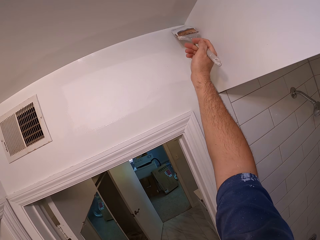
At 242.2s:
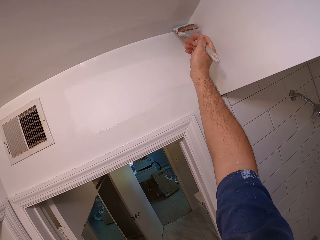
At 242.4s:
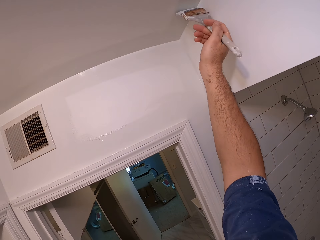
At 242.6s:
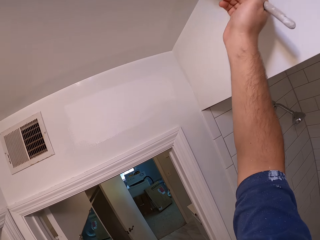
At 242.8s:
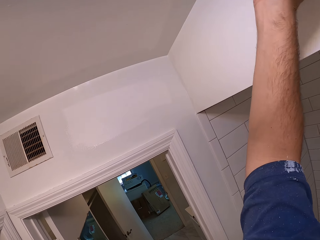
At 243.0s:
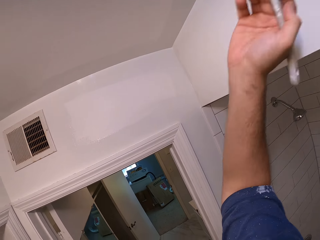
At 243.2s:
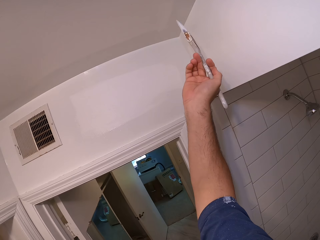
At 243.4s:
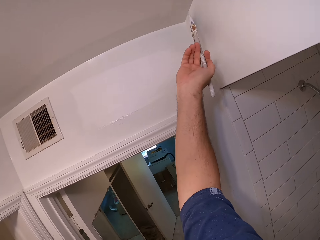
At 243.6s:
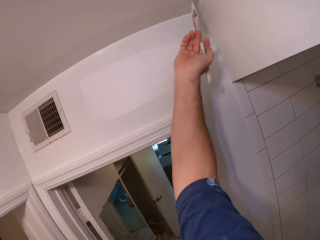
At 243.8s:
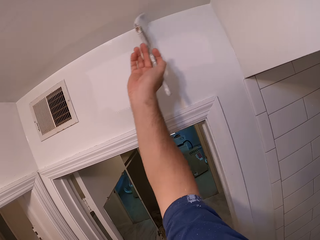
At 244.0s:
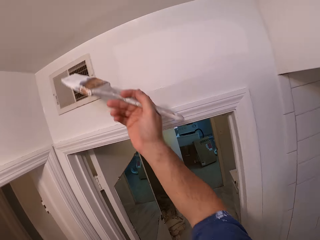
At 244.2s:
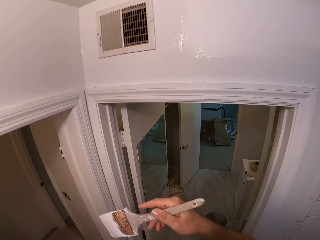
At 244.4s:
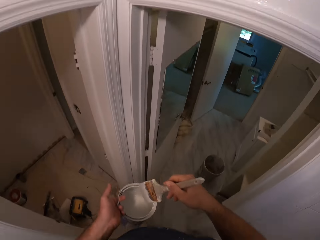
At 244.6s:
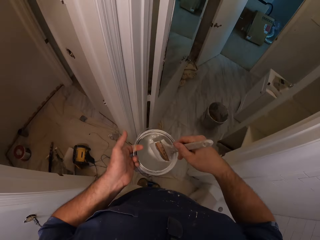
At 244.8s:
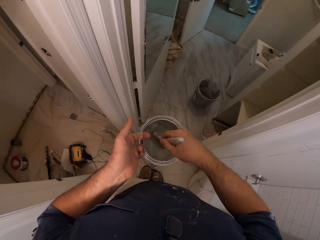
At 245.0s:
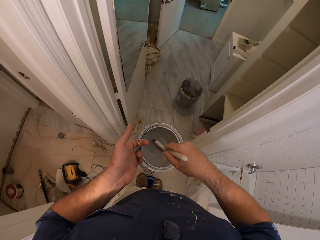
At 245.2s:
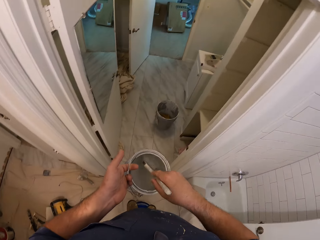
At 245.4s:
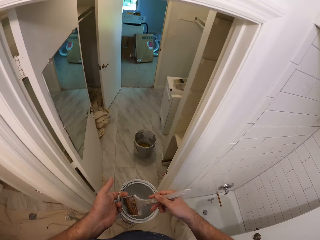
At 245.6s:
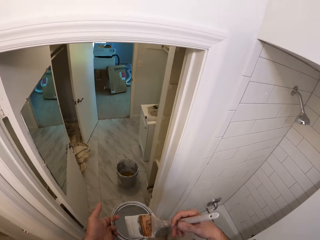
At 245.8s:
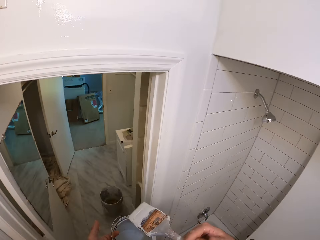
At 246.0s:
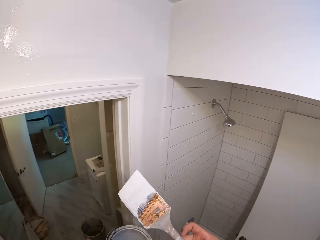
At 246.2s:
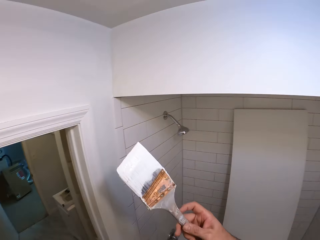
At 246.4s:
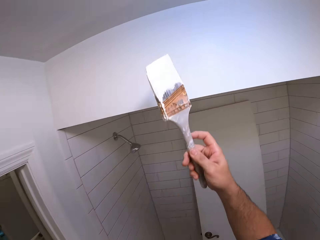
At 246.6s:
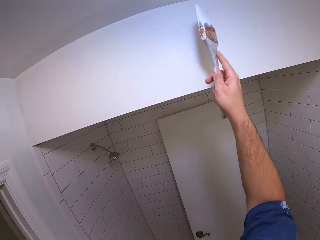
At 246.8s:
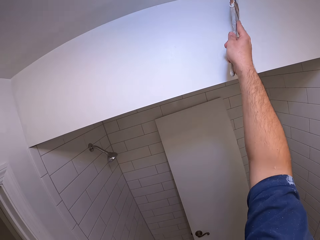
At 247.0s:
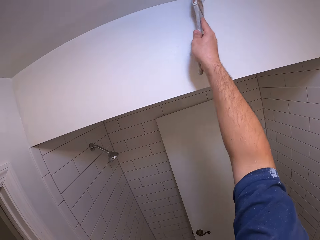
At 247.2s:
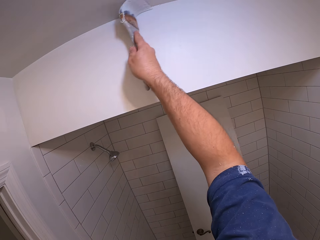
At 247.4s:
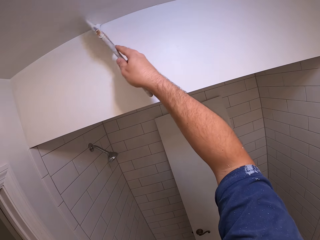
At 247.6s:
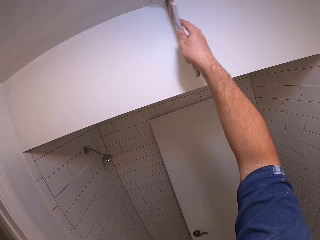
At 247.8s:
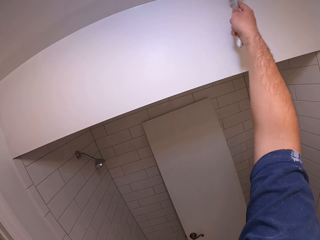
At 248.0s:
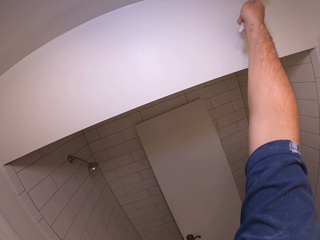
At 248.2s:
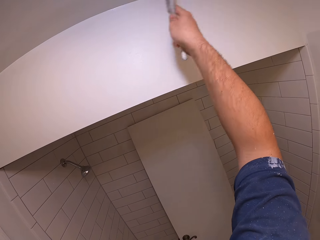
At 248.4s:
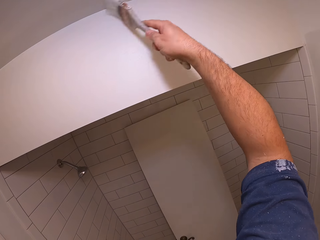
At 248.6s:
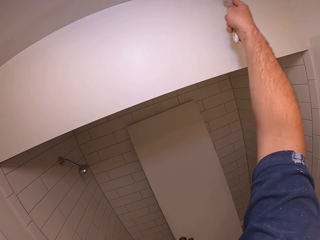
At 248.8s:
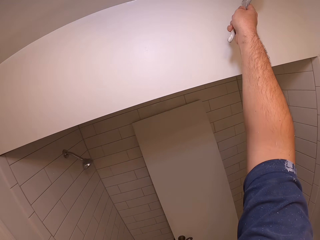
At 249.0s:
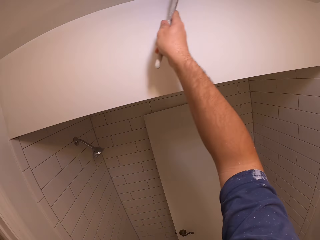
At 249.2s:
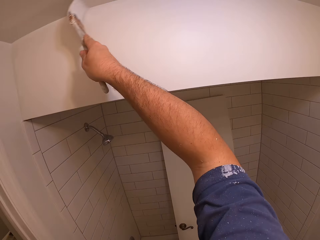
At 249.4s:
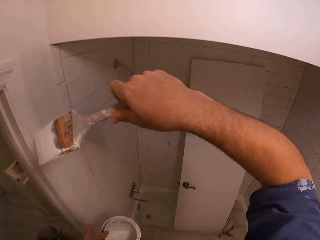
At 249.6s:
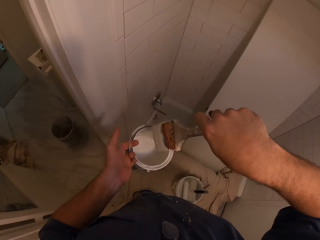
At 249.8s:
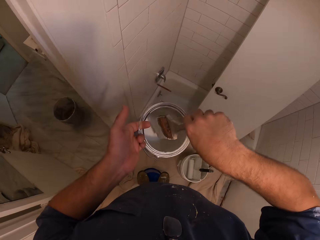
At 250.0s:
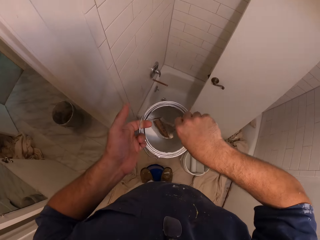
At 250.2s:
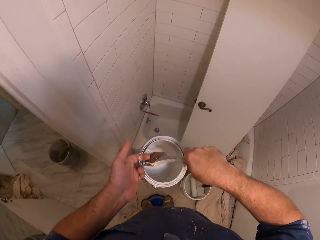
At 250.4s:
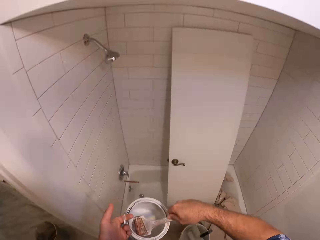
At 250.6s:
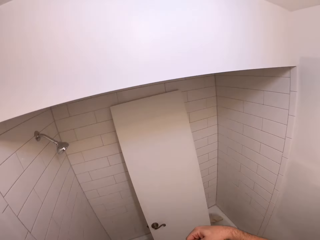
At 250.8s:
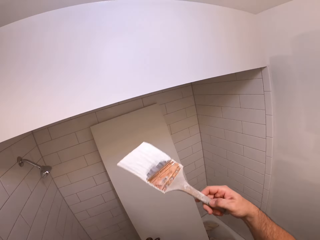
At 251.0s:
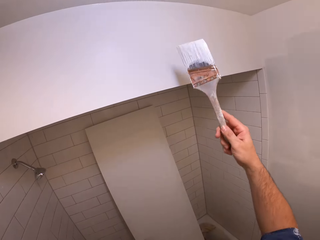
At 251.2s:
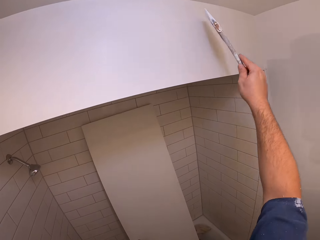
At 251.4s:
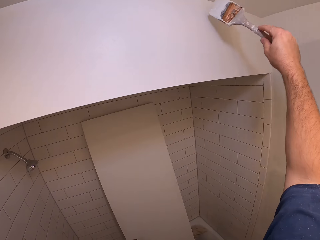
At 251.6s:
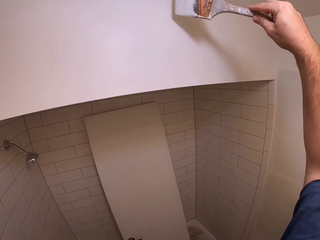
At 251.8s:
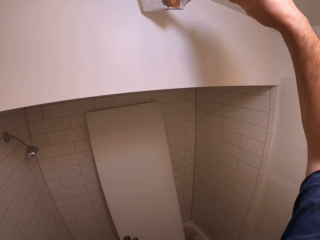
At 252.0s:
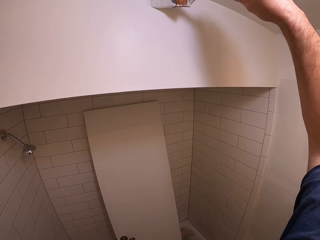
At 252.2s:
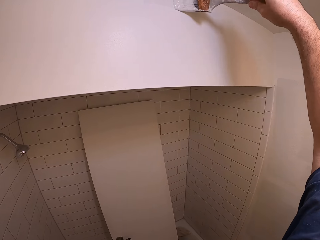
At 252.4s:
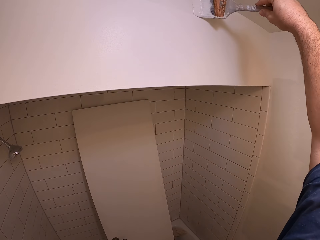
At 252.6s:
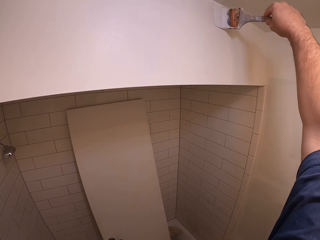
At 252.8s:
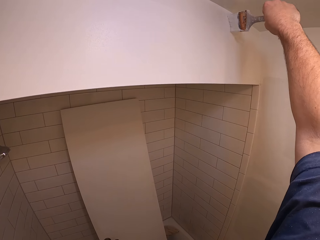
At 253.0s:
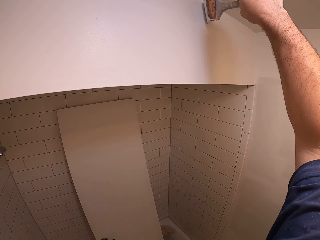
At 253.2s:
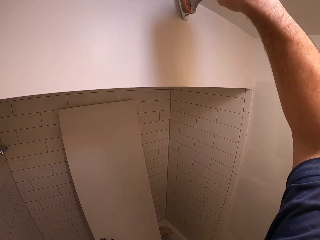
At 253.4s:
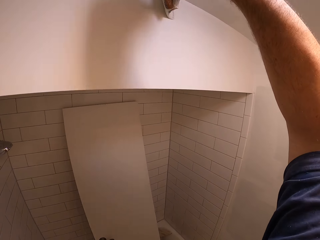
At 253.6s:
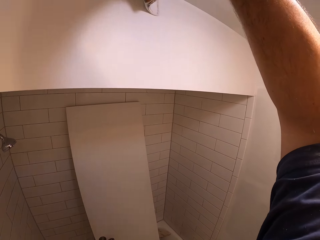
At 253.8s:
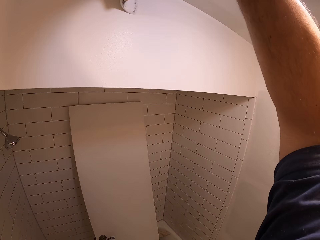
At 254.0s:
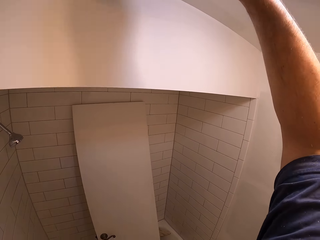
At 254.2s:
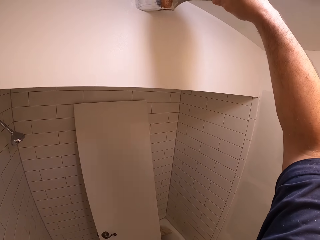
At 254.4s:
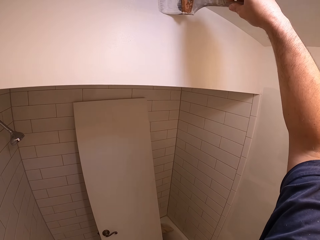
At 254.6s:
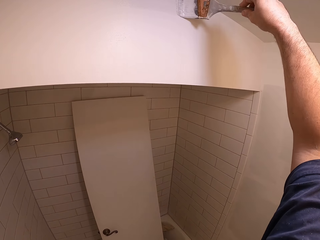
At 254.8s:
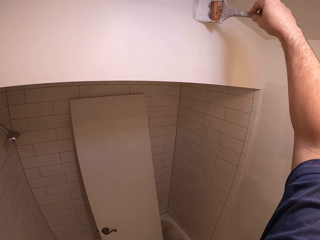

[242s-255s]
The camera wearer dips the paintbrush into the paint container. They remove the paintbrush from inside the paint container. They paint the bathroom ceiling. They dip the paintbrush into the paint container. They remove the paintbrush from inside the paint container. They paint the bathroom wall.

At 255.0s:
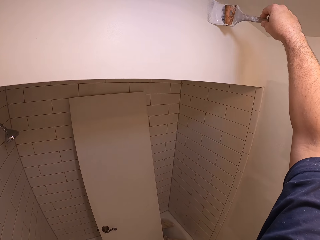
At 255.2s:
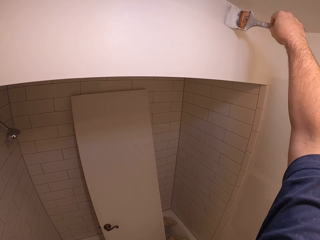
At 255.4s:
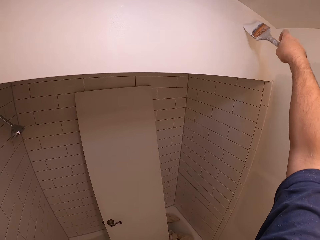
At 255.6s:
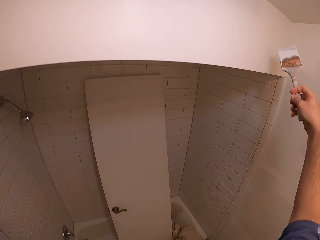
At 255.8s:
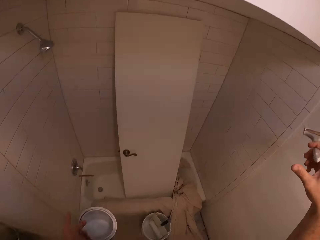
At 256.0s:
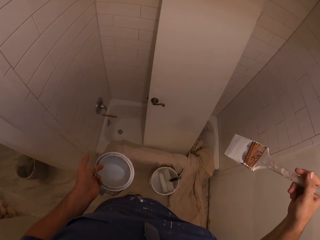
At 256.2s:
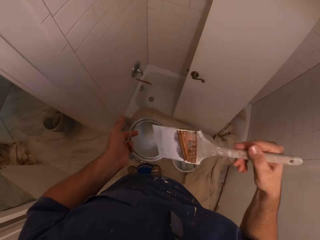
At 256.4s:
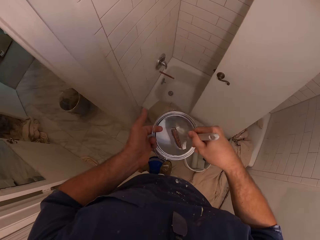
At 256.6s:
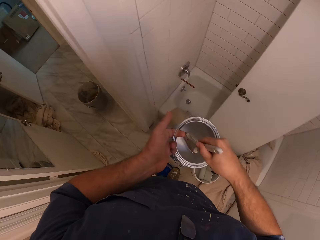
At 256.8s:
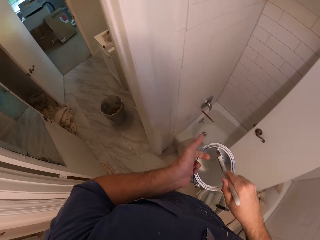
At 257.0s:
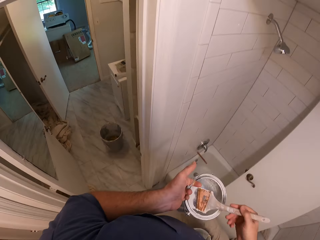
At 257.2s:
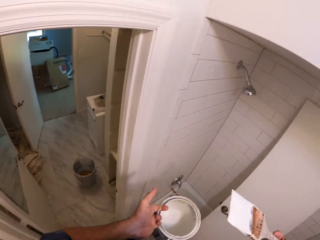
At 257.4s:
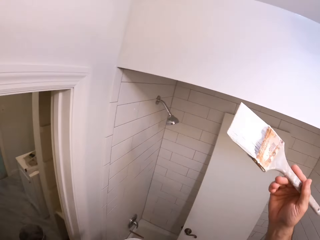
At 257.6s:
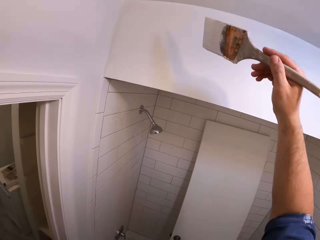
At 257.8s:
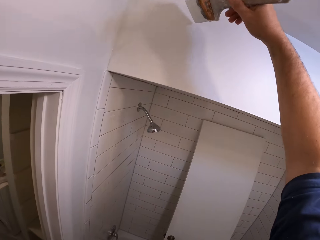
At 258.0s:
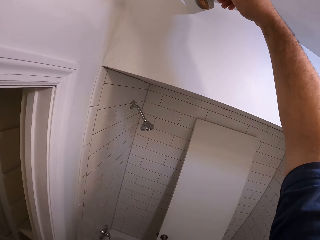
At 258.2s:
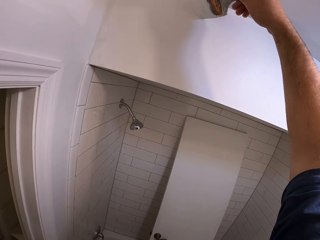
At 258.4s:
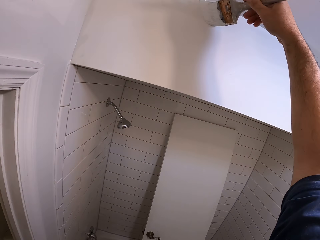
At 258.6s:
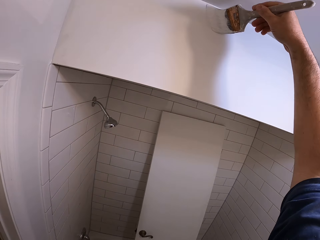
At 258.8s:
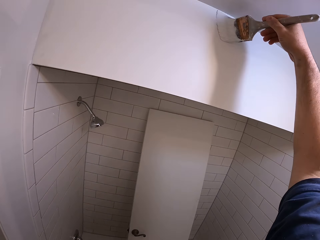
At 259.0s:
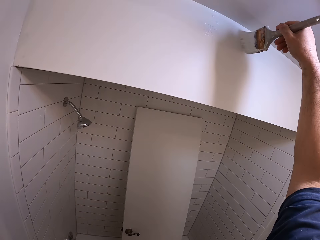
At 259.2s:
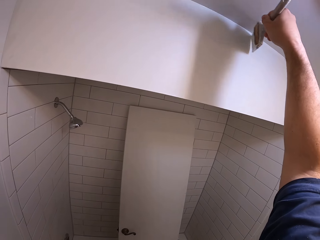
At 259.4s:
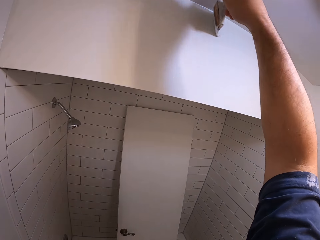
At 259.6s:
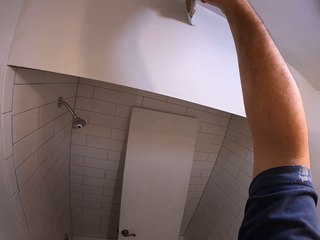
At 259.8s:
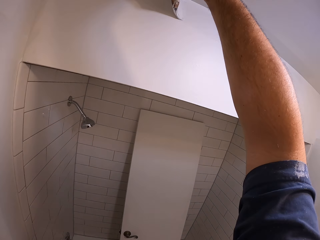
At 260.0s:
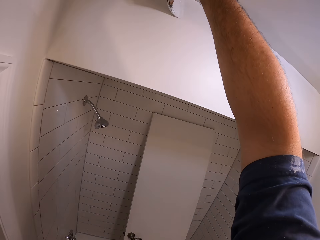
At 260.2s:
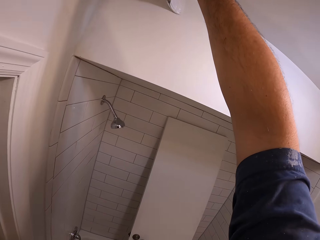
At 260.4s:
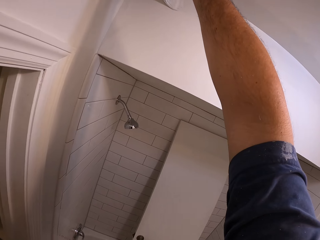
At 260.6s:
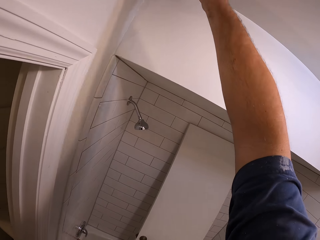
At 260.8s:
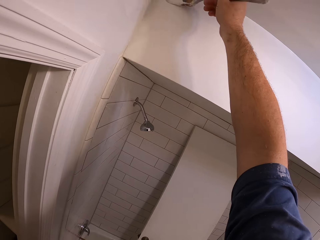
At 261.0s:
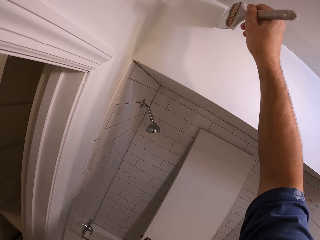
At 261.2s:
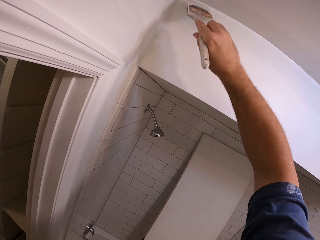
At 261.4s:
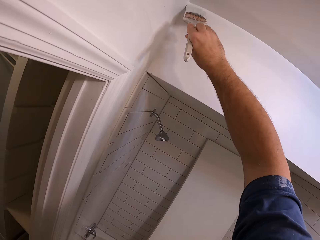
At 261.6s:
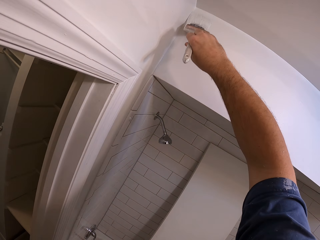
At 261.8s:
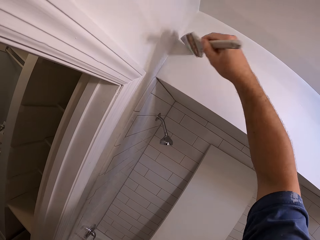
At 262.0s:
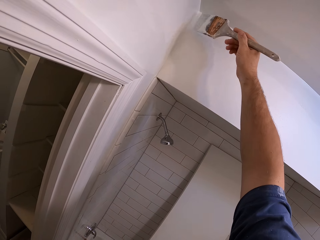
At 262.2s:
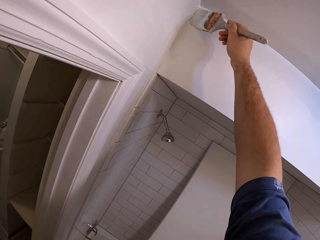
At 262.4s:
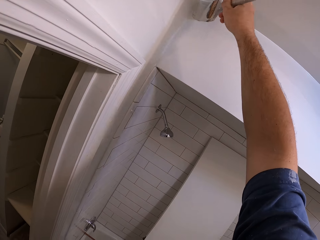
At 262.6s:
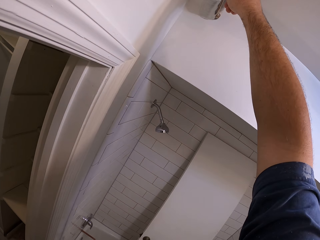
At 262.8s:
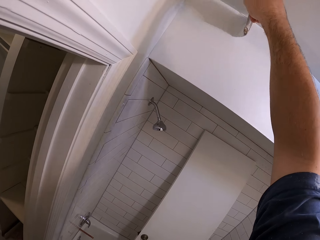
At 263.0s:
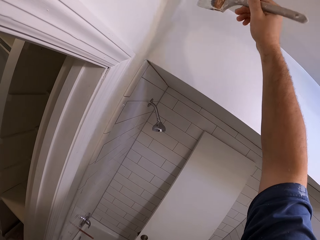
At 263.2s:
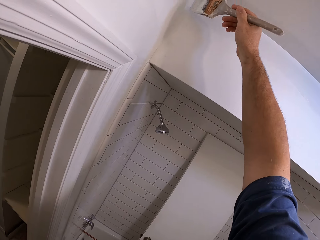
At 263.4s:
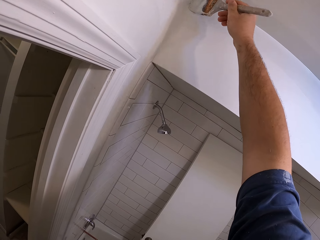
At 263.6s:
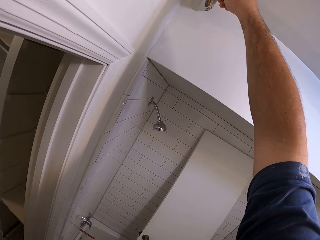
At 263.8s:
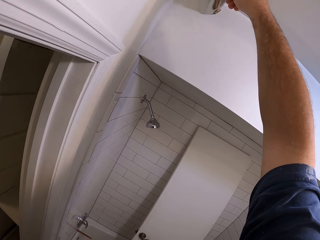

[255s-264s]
The camera wearer dips the paintbrush into the paint container. They remove the paintbrush from inside the paint container. They paint the bathroom wall.
